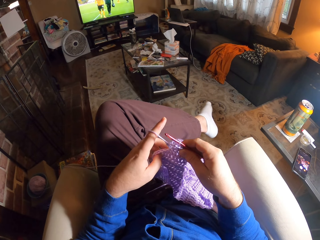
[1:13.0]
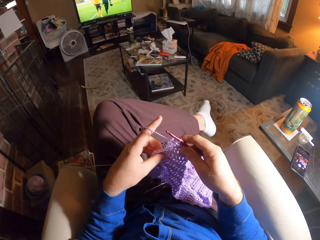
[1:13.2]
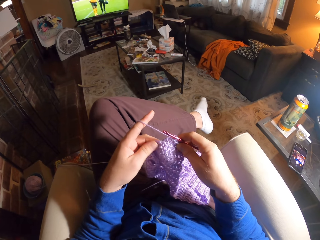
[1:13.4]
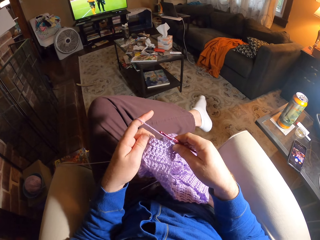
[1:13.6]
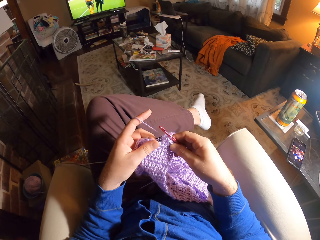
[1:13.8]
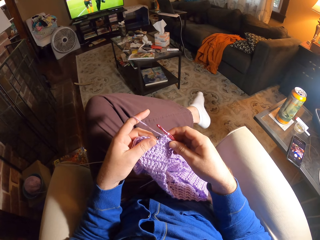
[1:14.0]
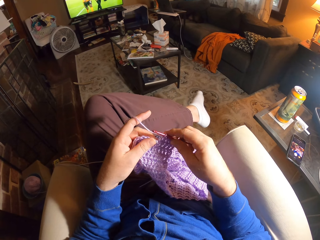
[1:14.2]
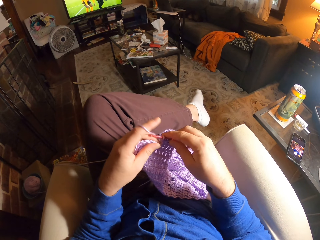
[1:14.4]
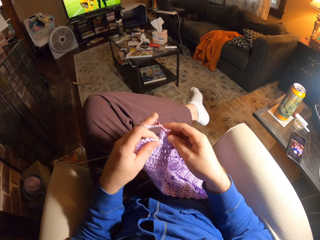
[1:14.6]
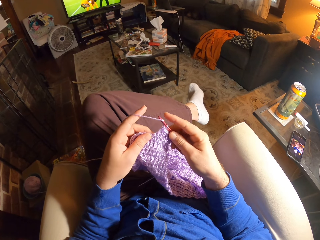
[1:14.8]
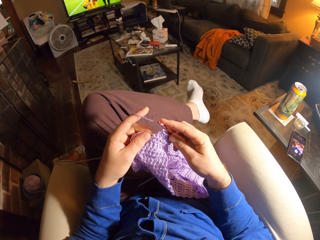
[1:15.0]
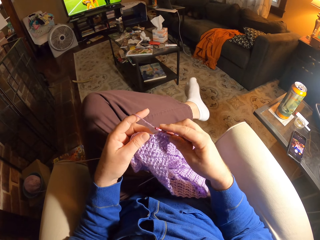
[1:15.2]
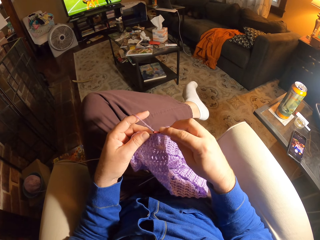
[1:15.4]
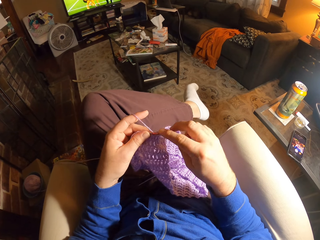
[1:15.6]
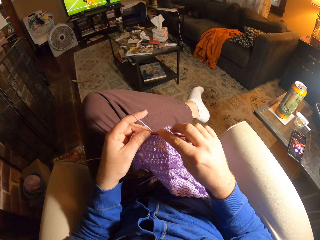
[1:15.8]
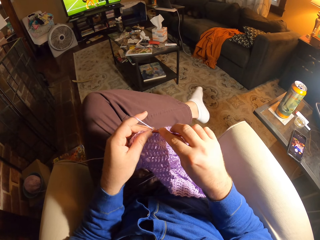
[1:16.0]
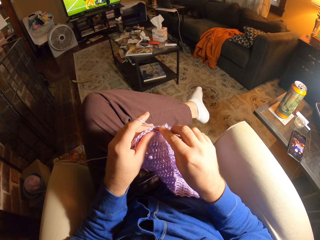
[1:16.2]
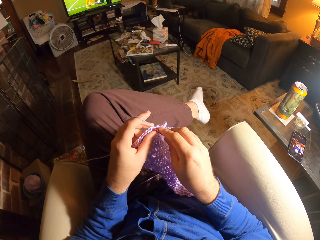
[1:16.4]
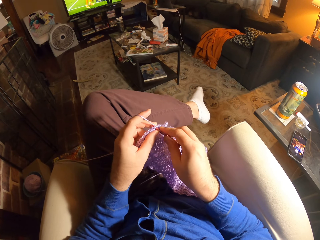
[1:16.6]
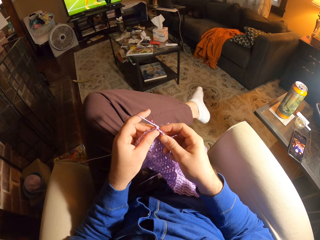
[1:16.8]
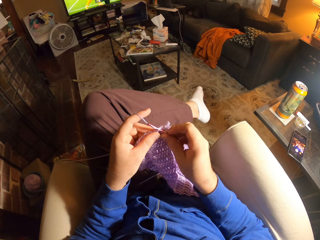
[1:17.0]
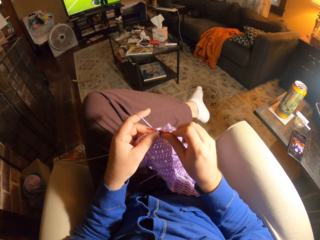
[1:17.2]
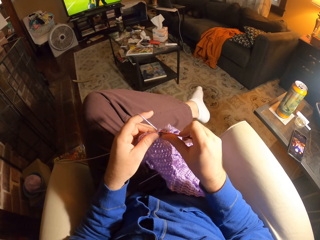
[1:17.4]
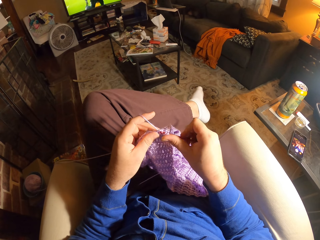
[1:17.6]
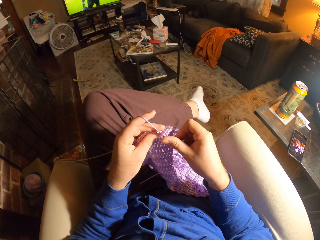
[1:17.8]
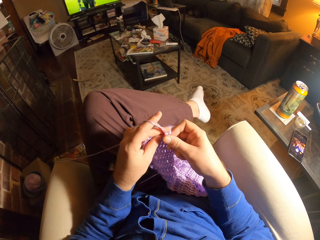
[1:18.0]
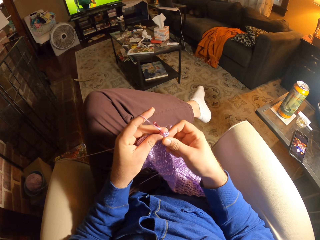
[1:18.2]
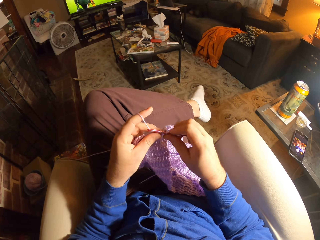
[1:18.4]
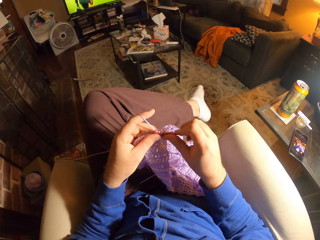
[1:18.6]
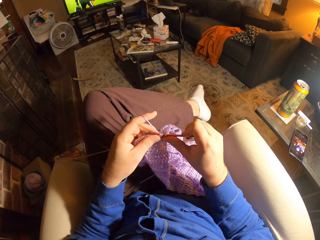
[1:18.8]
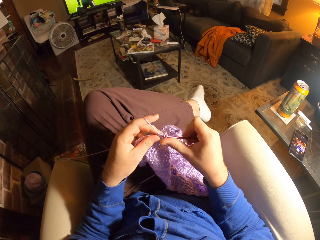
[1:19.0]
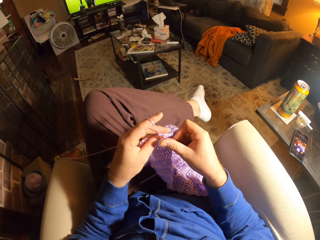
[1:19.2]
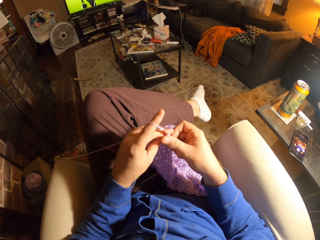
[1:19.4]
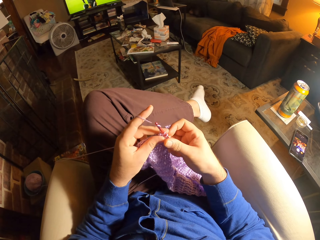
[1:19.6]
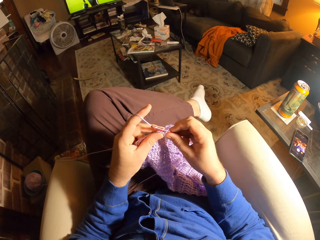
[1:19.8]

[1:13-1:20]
The camera wearer crochets with the crochet needle.

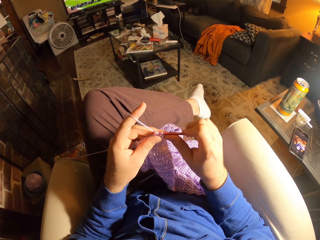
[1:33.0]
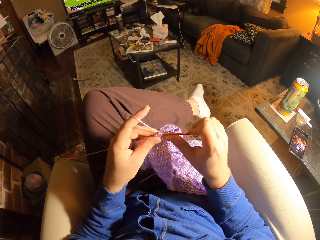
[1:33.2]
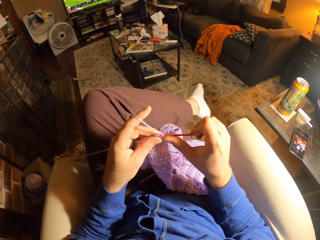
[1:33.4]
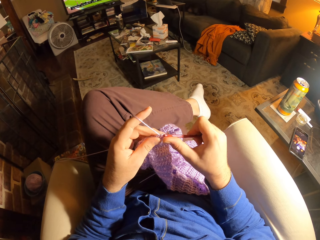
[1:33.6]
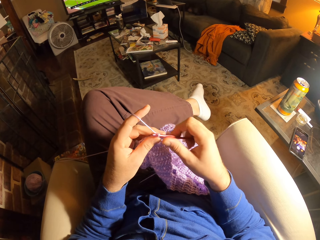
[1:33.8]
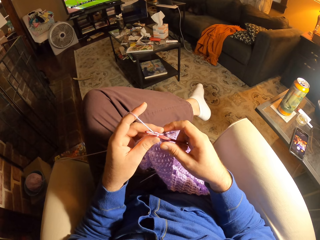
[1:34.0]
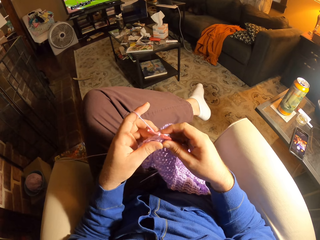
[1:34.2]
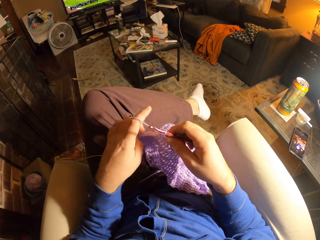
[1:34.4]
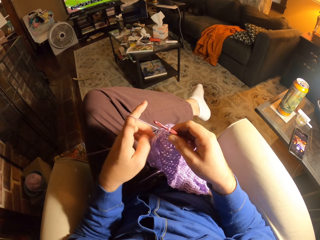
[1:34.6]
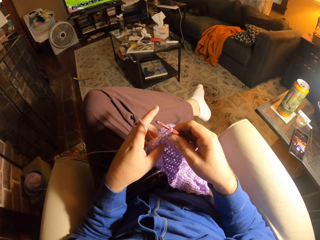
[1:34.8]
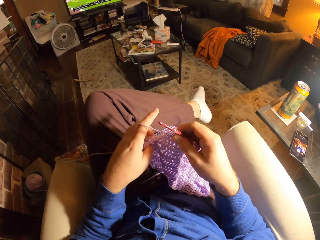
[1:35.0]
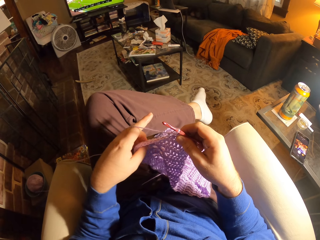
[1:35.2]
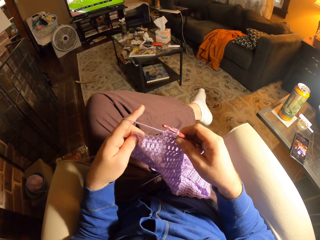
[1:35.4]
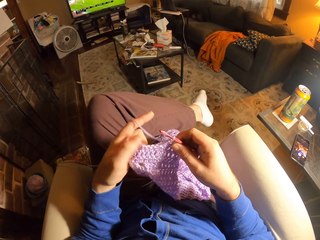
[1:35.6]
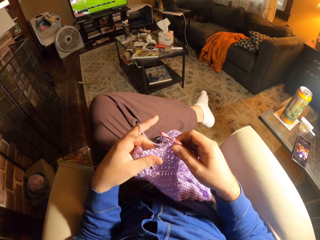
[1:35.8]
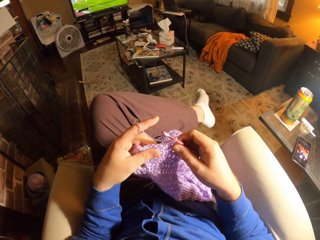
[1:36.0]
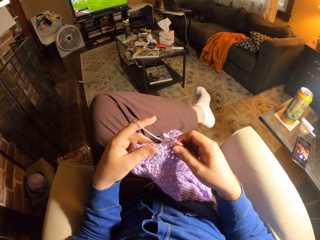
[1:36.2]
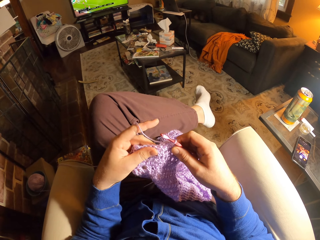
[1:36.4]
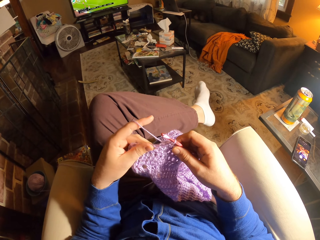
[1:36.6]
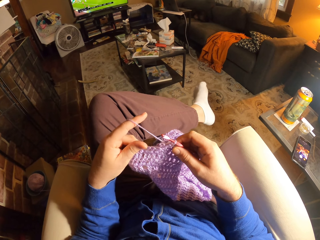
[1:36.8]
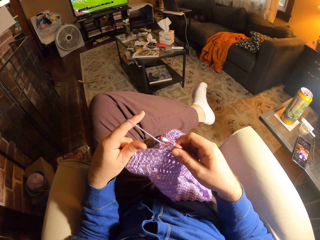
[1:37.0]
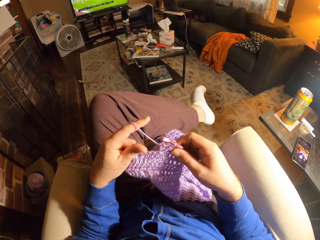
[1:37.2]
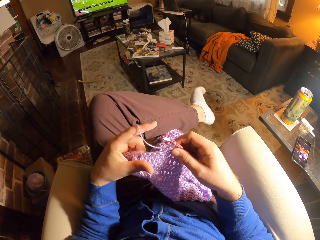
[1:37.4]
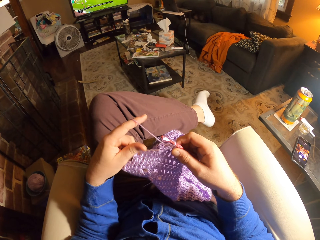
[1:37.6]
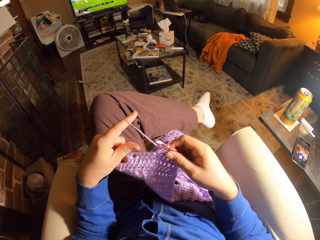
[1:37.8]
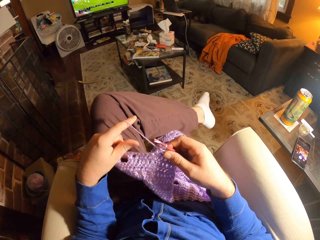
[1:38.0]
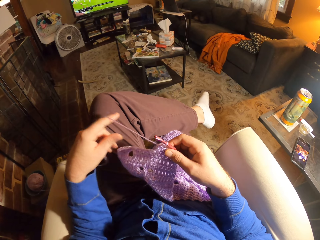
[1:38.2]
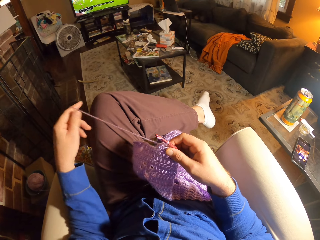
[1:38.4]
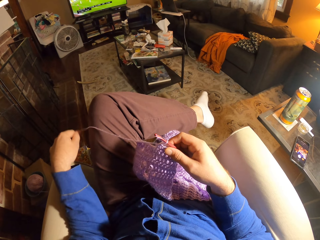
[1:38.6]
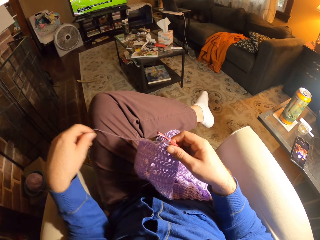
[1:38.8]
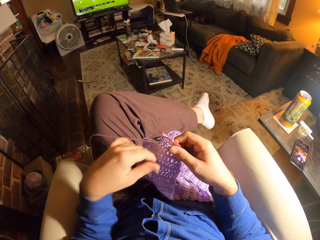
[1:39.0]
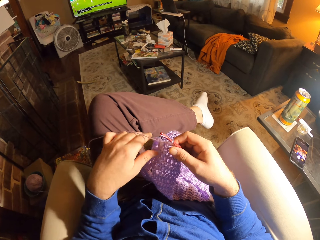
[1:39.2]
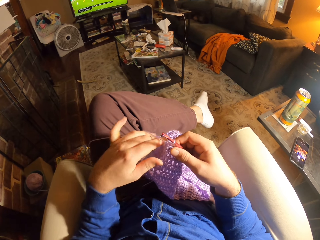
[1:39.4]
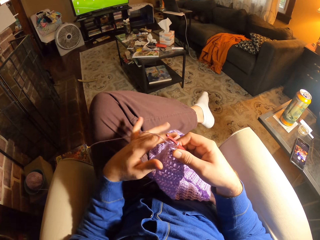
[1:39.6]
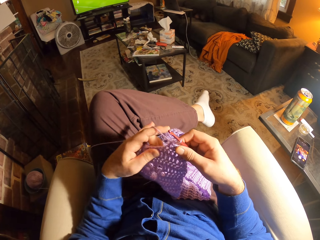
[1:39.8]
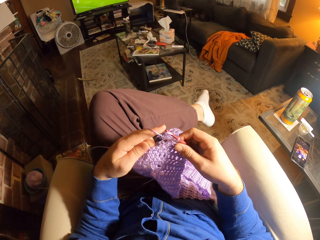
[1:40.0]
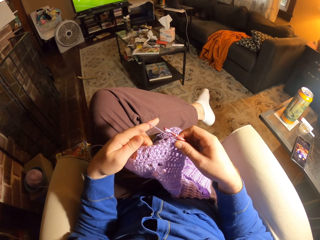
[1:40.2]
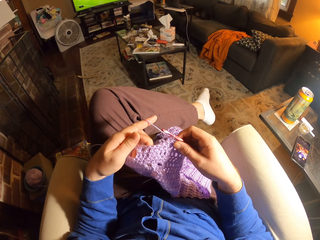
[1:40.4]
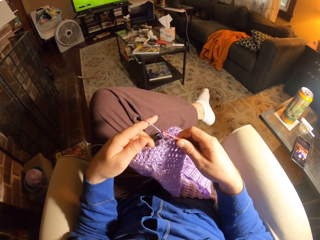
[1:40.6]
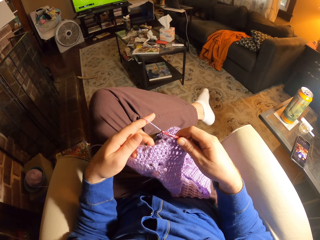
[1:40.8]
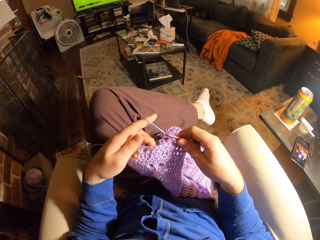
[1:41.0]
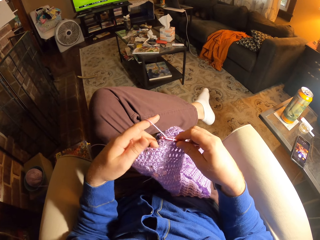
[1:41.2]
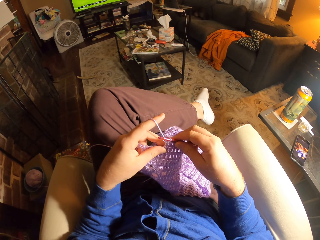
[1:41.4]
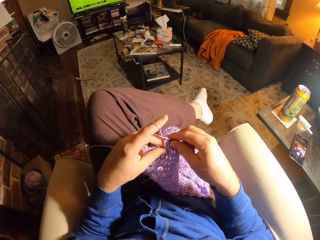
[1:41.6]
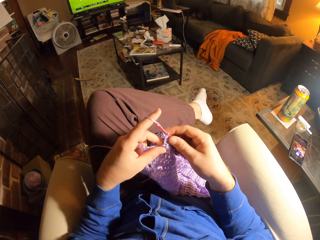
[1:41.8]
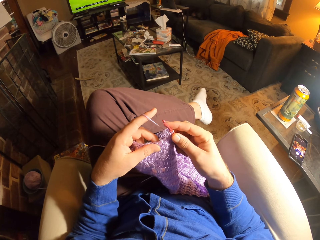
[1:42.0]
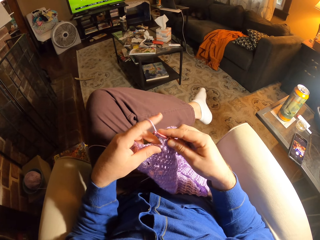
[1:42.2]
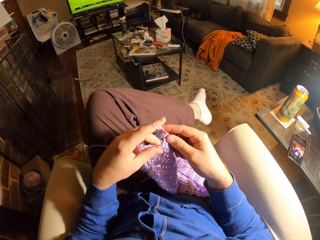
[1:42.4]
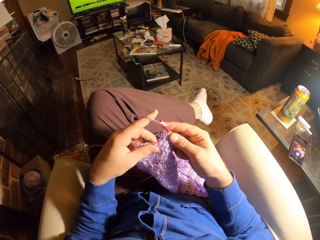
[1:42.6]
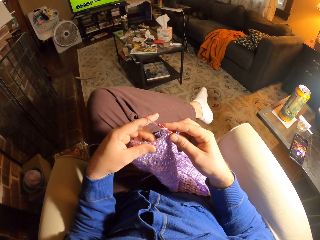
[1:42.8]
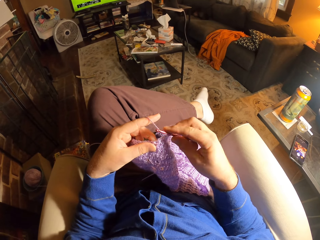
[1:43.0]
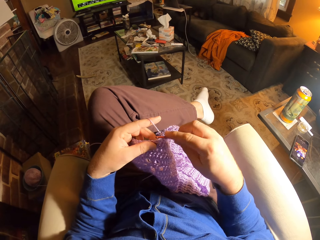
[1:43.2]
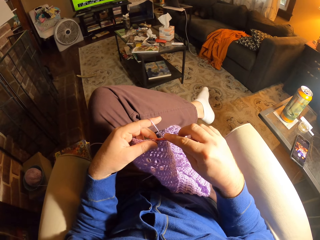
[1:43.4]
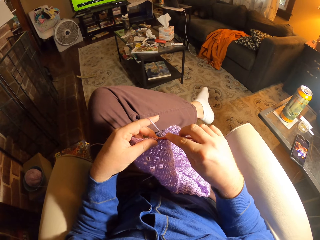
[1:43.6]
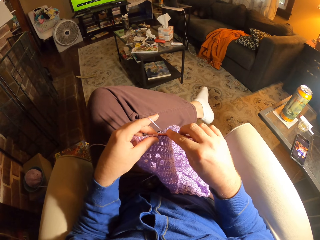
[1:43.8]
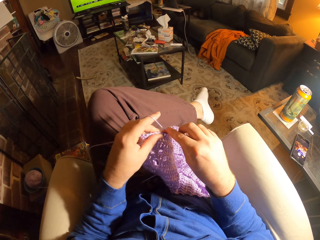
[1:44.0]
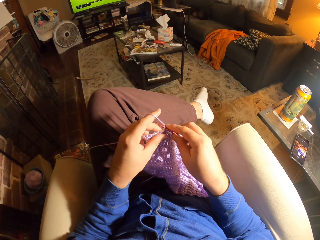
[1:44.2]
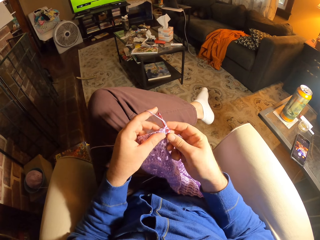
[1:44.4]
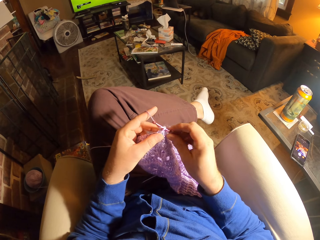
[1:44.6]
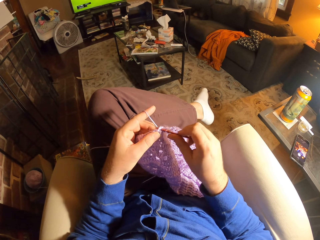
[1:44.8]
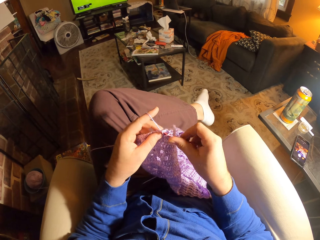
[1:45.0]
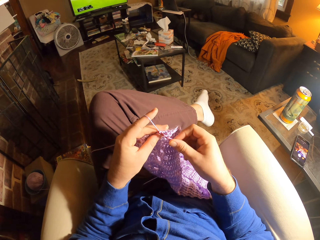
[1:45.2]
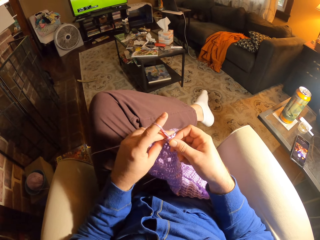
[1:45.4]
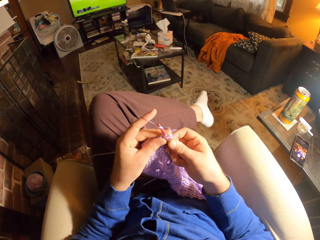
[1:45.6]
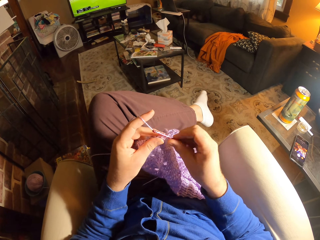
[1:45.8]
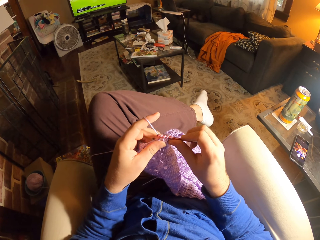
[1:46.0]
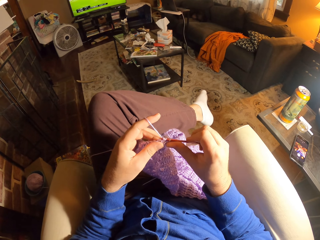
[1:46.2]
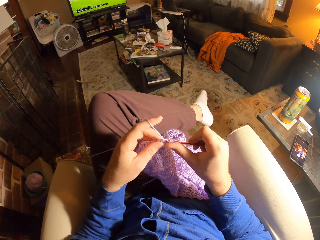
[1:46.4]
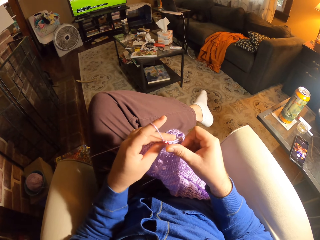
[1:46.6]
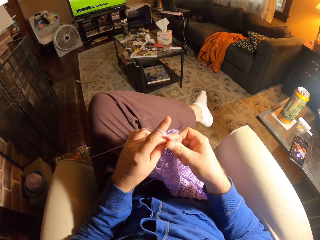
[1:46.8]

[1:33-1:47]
The camera wearer inspects the crocheted wool. She lets go of the wool. She holds the crocheted wool with her hand. She inspects the crocheted wool. She crochets with the crochet needle.
